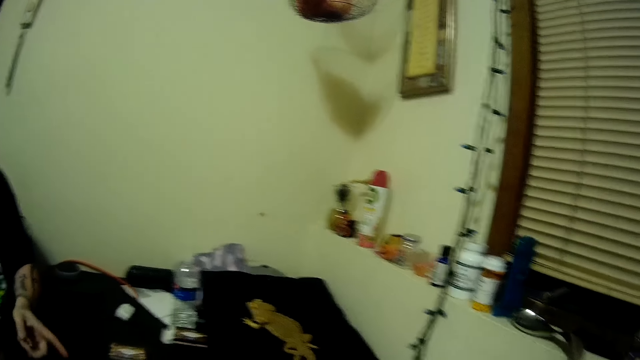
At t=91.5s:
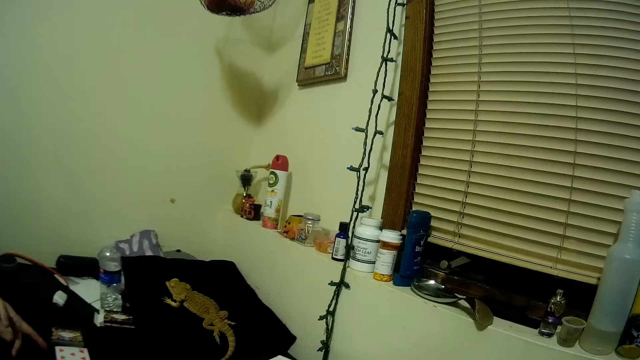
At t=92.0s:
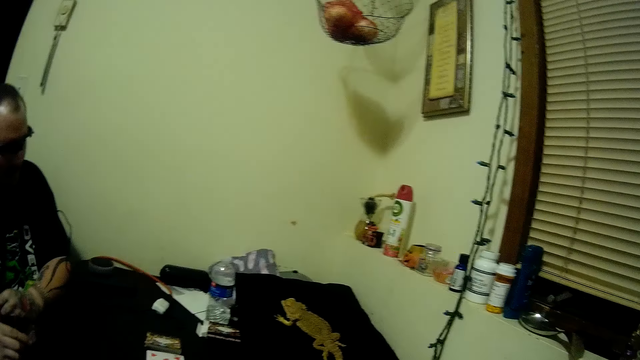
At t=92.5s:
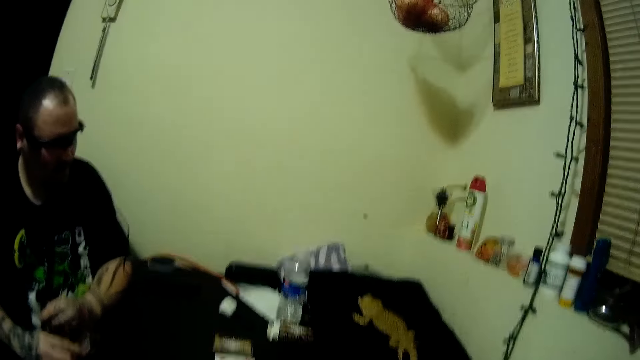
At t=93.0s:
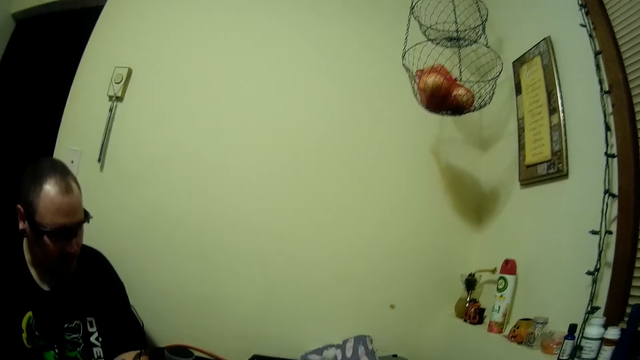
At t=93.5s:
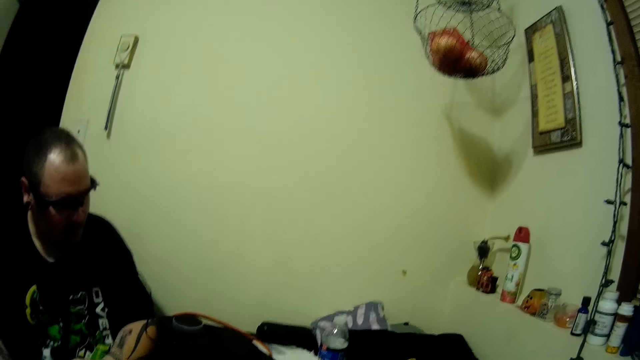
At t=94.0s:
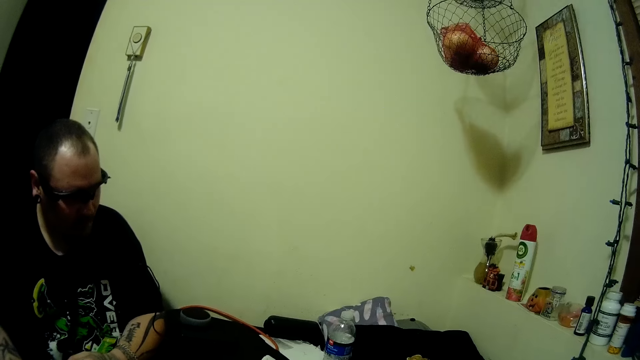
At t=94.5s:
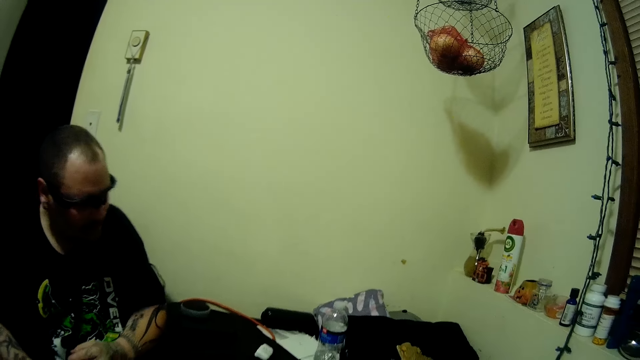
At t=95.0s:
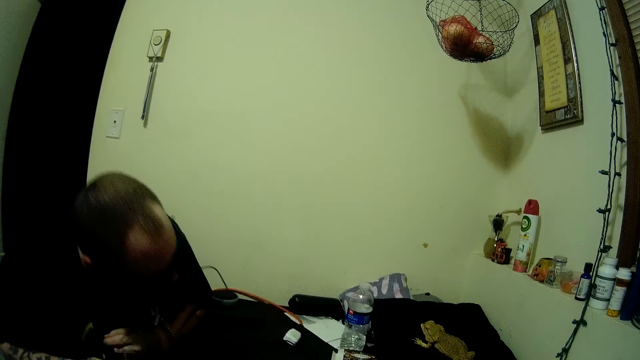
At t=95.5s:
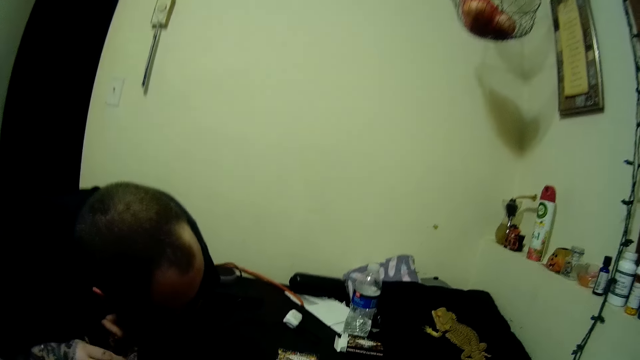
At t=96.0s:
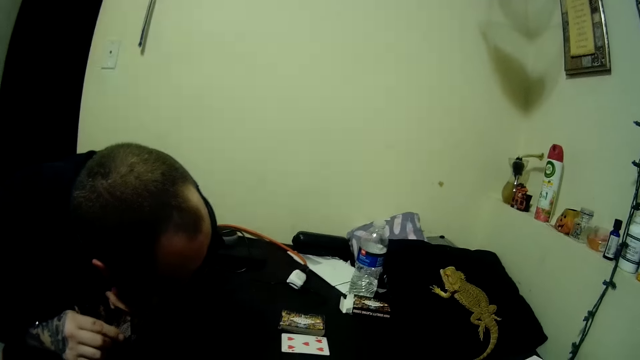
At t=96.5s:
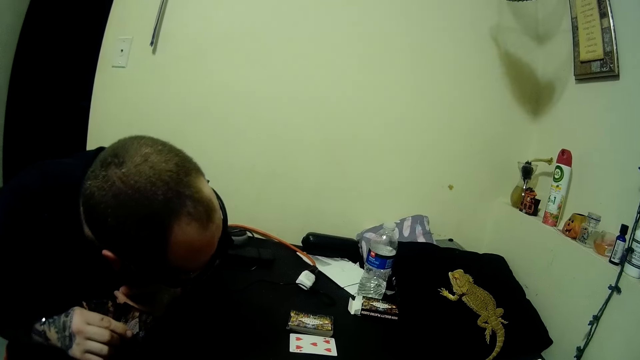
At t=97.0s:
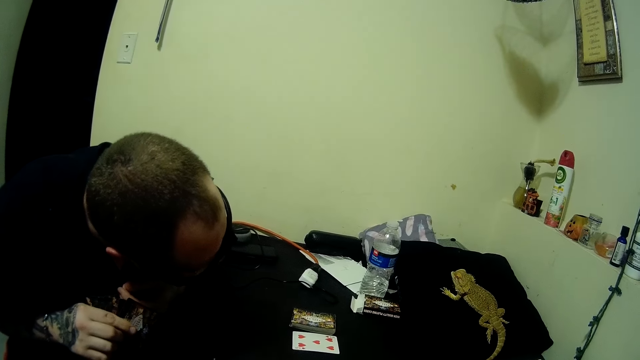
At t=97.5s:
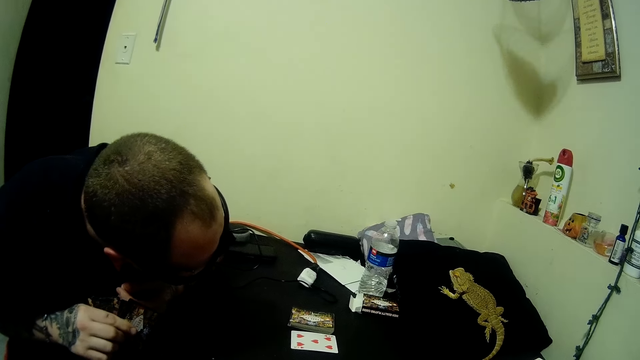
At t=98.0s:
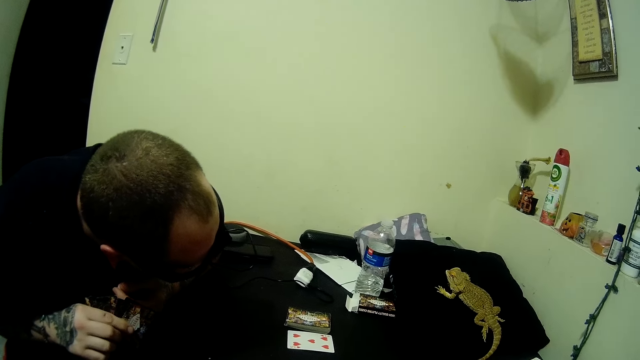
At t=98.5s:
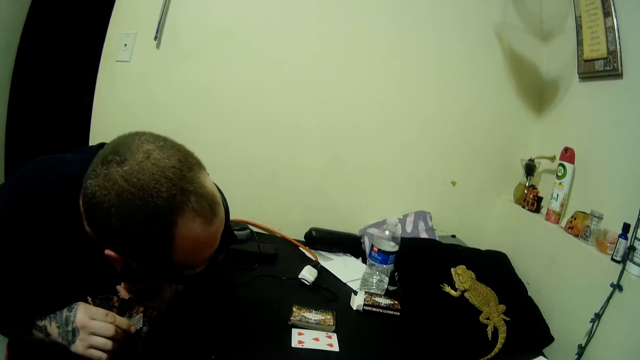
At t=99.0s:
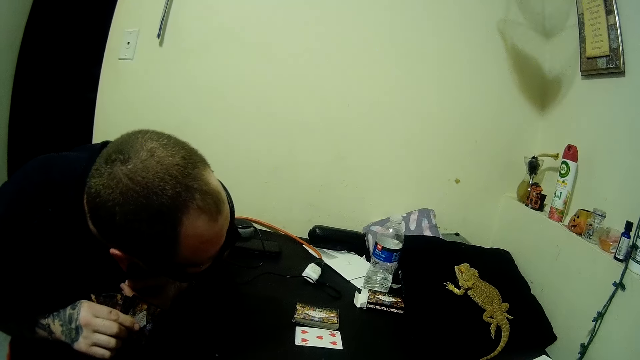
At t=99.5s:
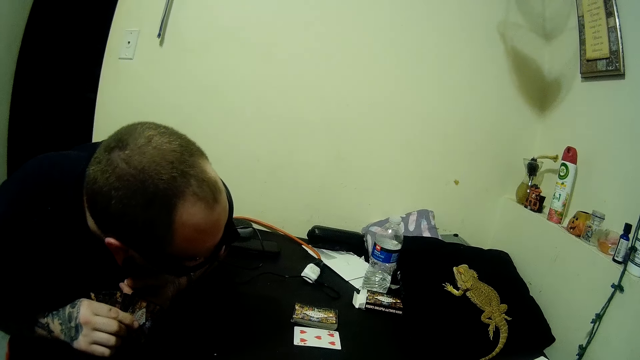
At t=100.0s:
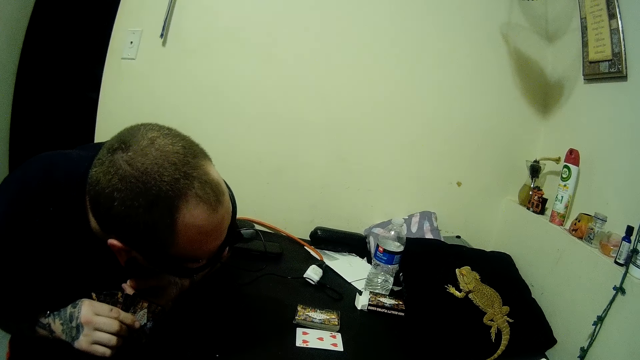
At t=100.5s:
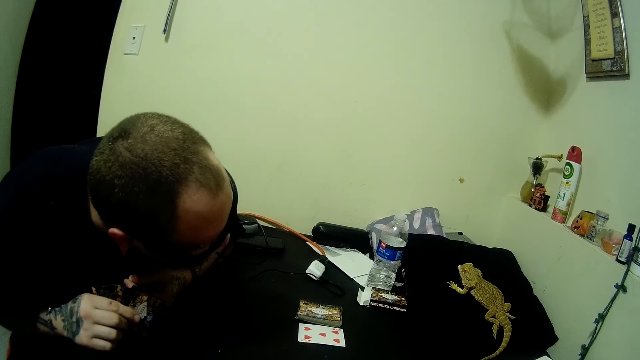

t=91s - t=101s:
A man touches the cards on the table with his left hand. He points at a card. He looks at an image on the table.

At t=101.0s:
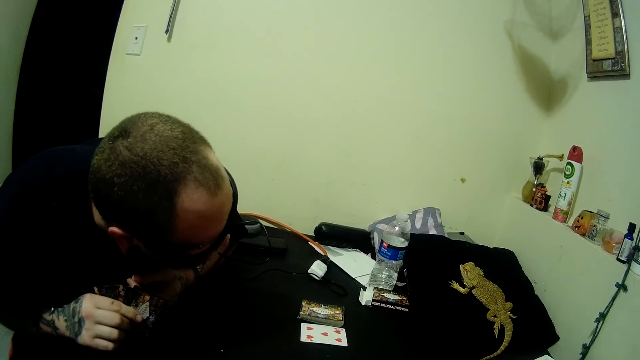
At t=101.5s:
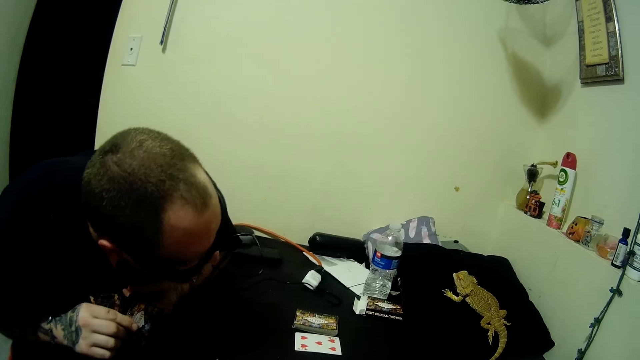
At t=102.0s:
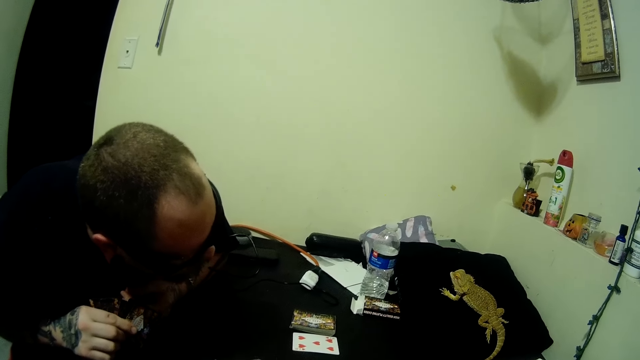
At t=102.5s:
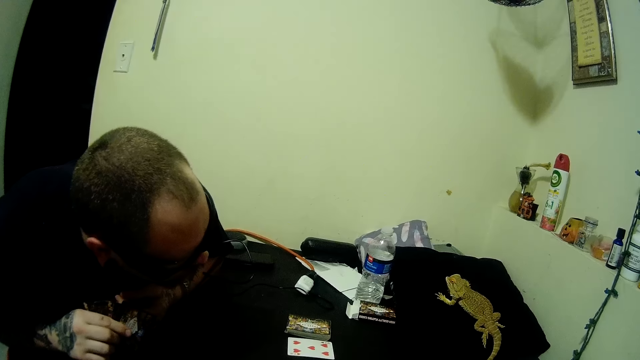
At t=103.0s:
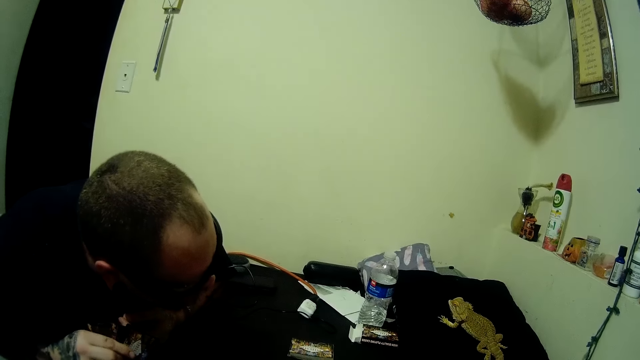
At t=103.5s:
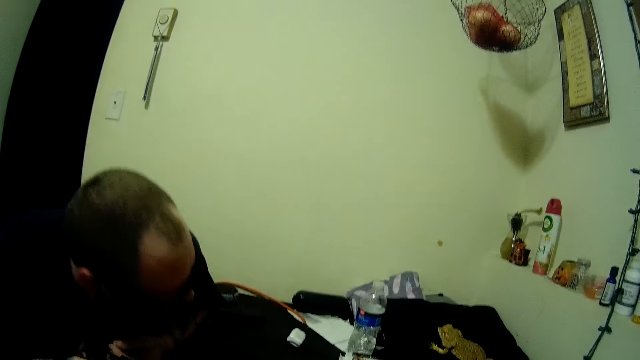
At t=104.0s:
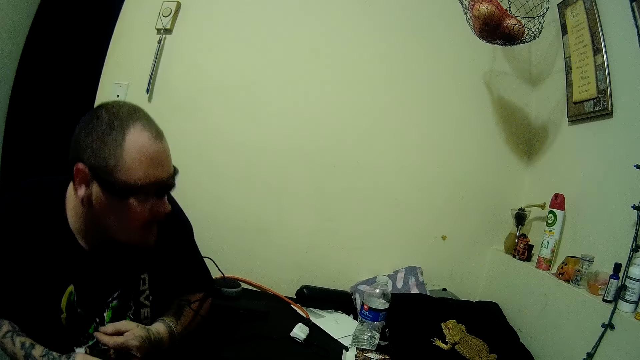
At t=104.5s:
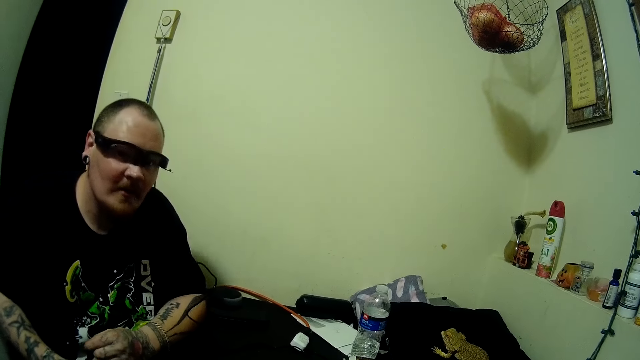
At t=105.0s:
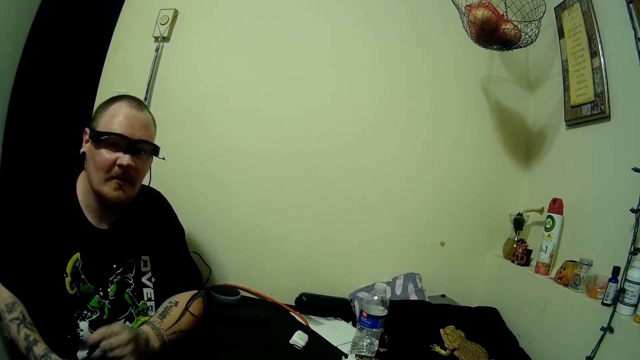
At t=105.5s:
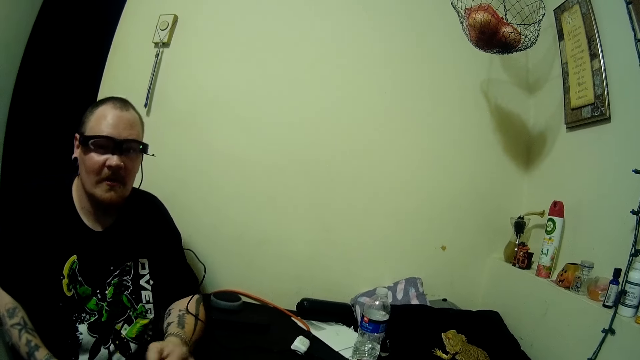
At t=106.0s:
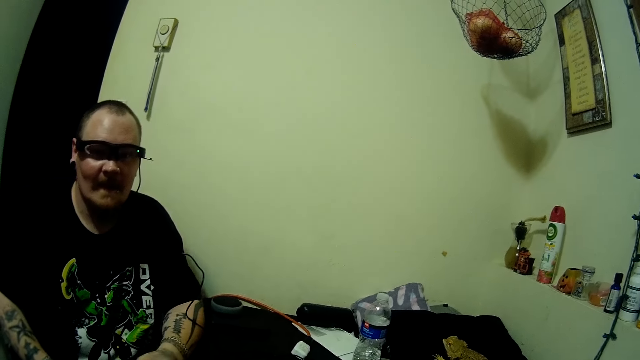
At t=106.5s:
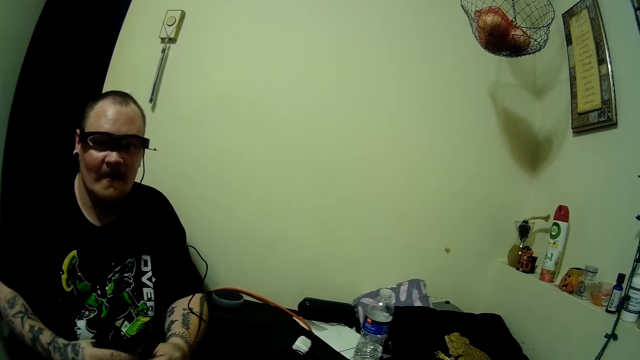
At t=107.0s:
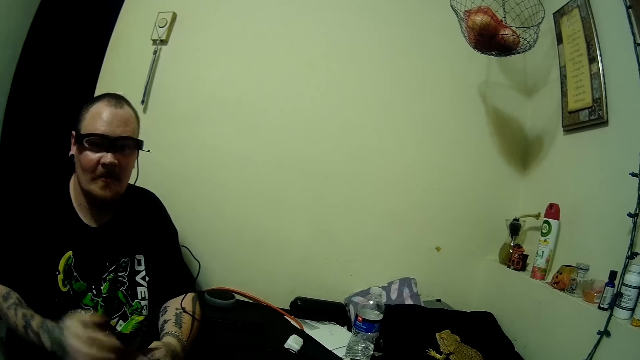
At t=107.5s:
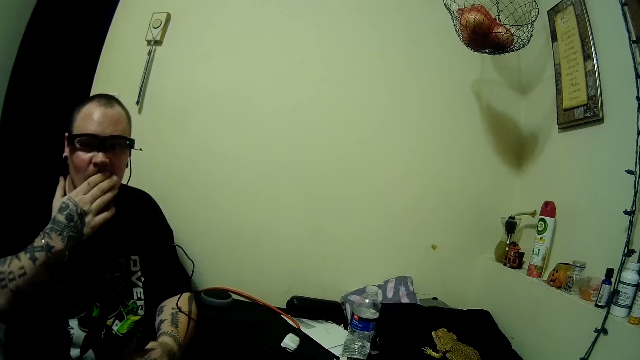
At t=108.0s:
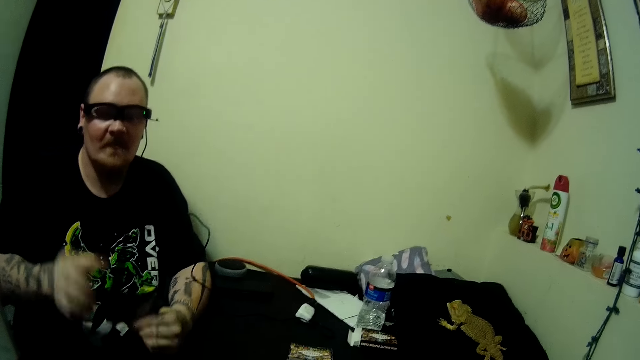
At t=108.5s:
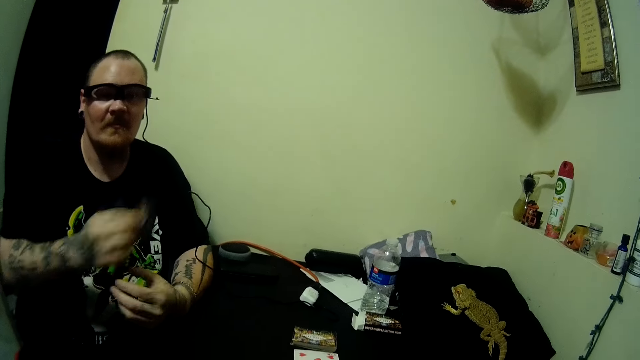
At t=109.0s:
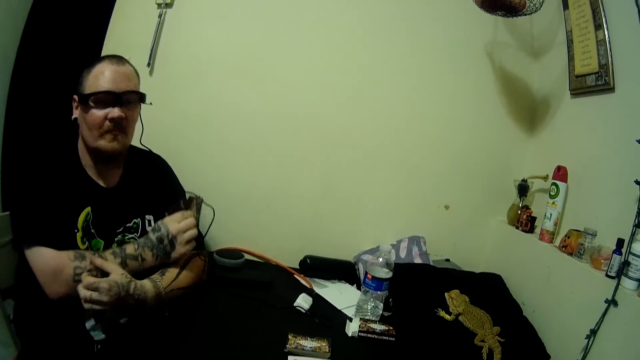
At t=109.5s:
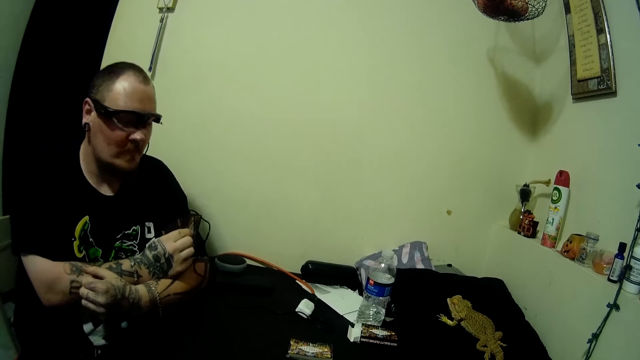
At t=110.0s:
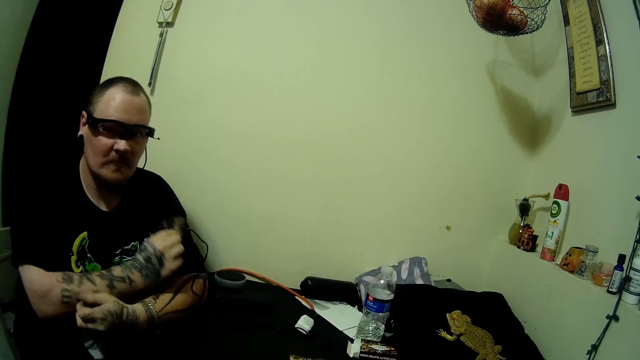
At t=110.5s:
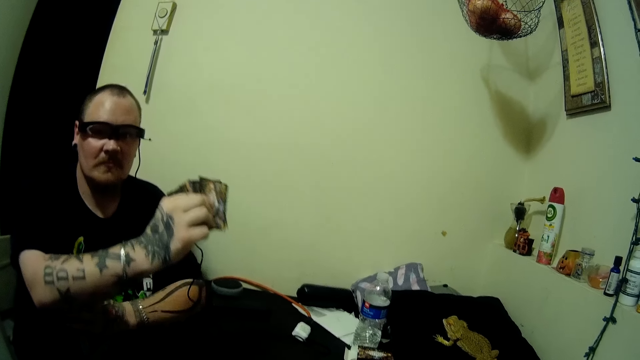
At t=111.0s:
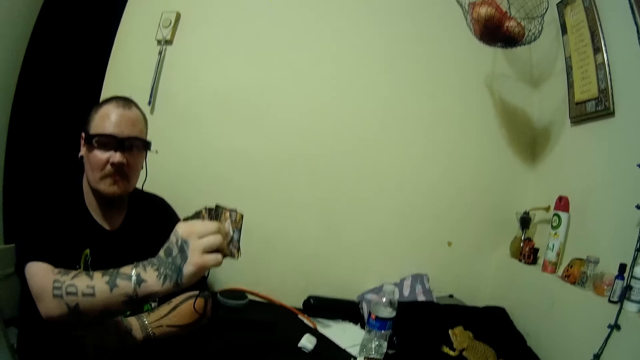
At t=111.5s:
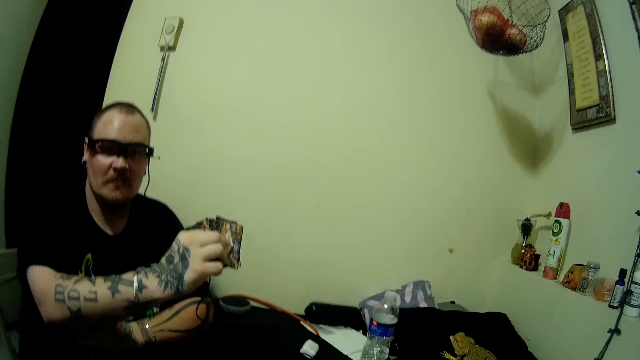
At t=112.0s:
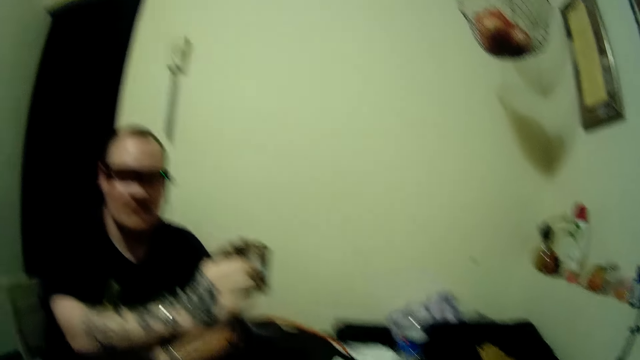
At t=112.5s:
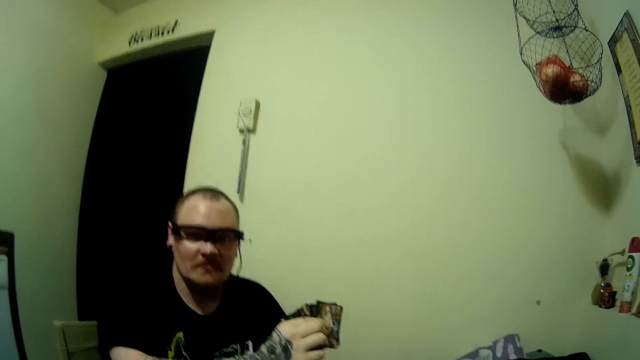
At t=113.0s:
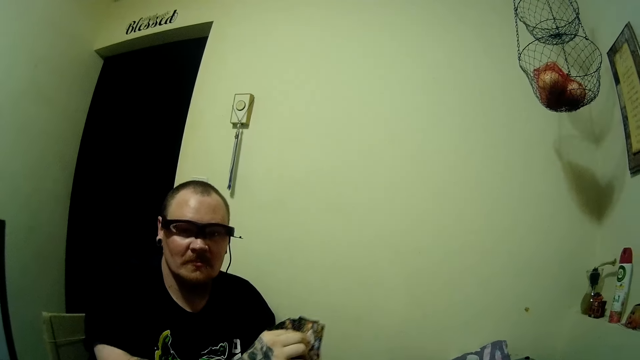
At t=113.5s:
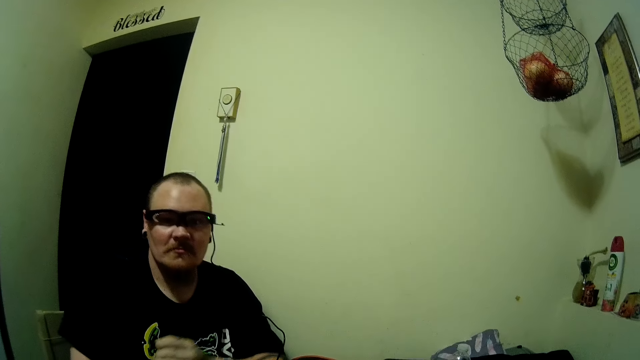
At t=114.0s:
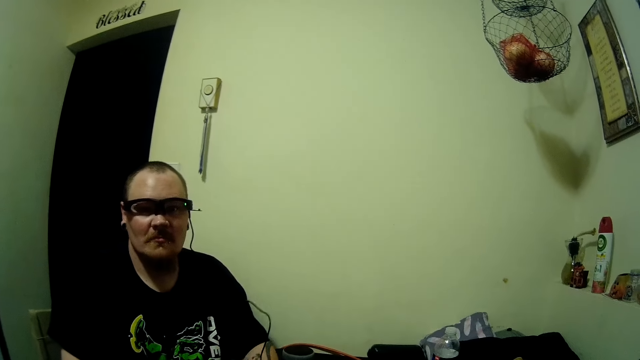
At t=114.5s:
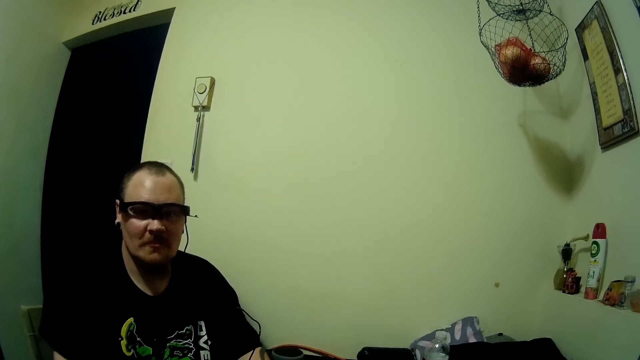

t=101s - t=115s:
The man sits back. The camera wearer interacts with the man. The man looks at the camera wearer. He lifts his hand, holds his mouth, touches his mouth and pulls his hand off his mouth. He passes the cards from his left hand to his right hand. He touches his right arm with his left hand. He scratches his hand. He lifts his hand.
